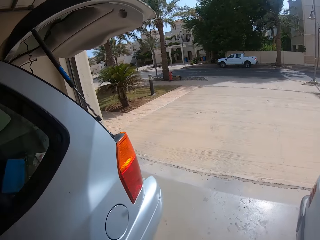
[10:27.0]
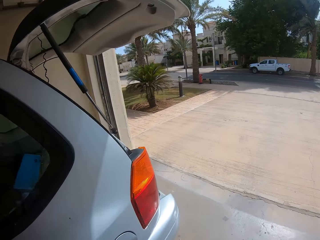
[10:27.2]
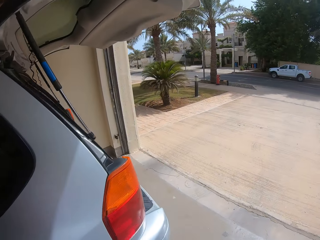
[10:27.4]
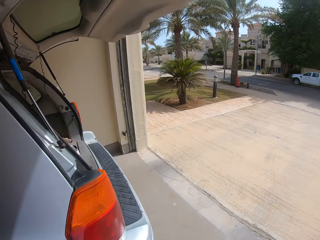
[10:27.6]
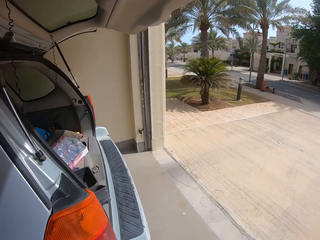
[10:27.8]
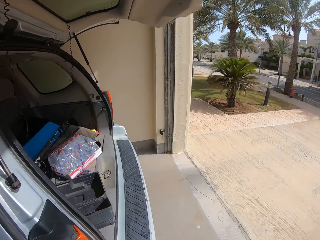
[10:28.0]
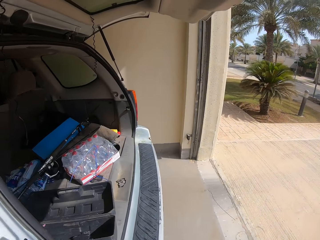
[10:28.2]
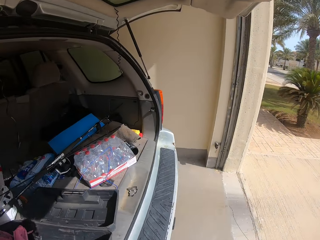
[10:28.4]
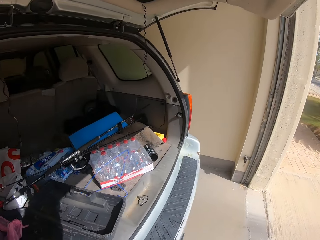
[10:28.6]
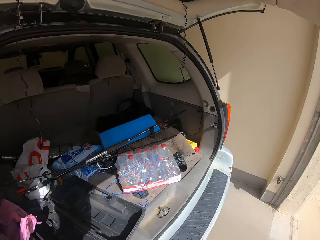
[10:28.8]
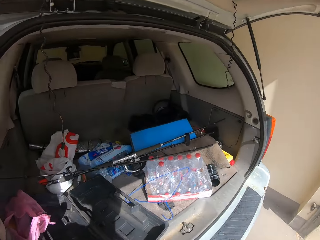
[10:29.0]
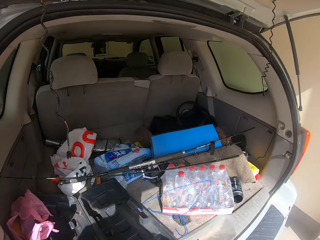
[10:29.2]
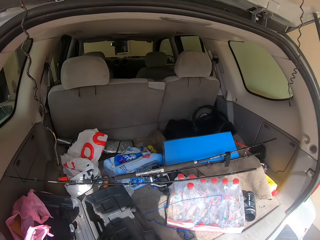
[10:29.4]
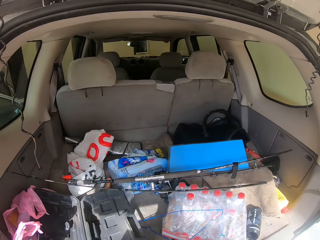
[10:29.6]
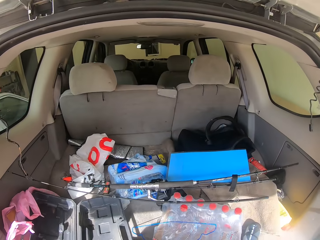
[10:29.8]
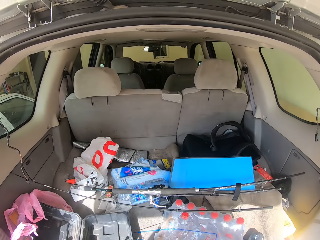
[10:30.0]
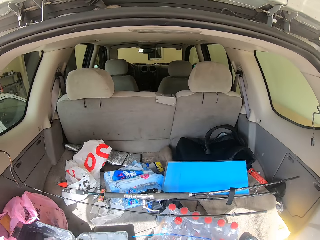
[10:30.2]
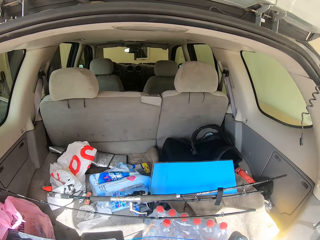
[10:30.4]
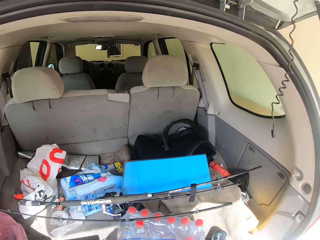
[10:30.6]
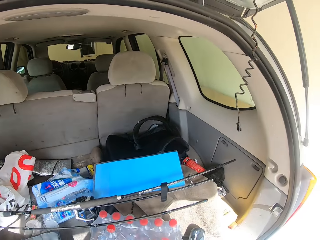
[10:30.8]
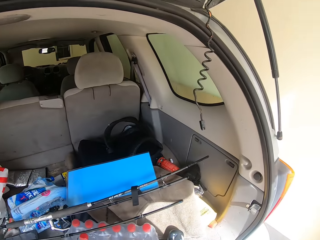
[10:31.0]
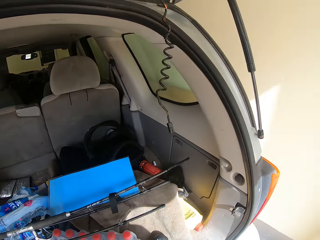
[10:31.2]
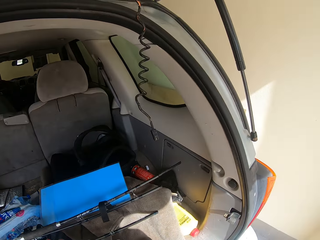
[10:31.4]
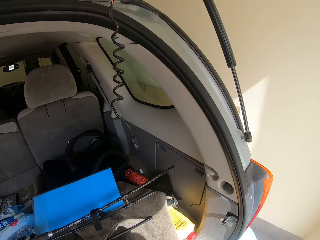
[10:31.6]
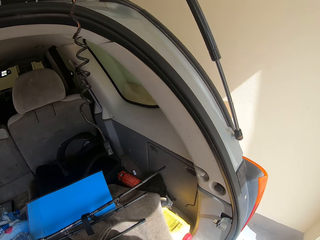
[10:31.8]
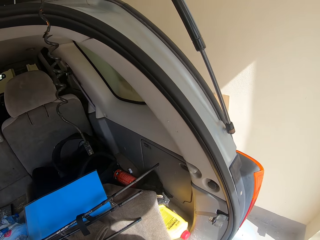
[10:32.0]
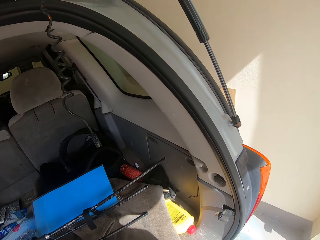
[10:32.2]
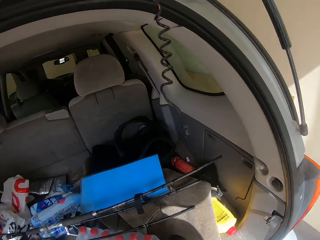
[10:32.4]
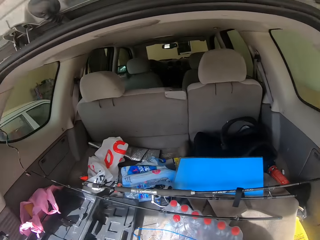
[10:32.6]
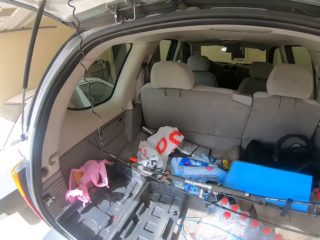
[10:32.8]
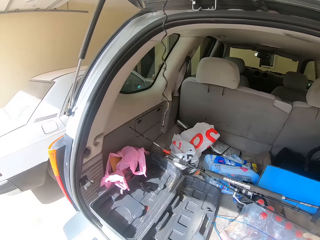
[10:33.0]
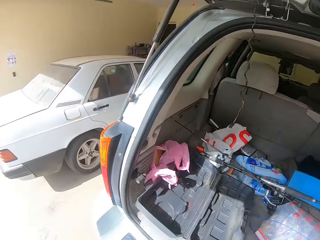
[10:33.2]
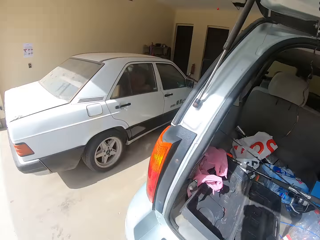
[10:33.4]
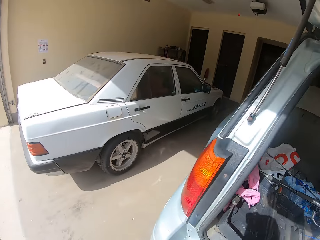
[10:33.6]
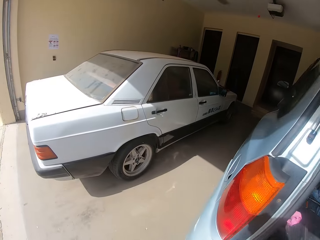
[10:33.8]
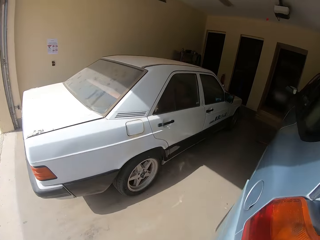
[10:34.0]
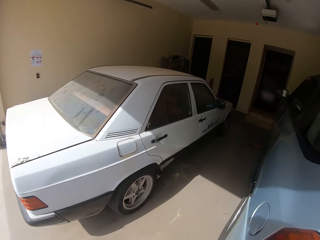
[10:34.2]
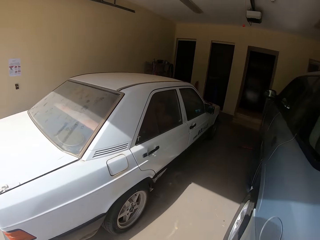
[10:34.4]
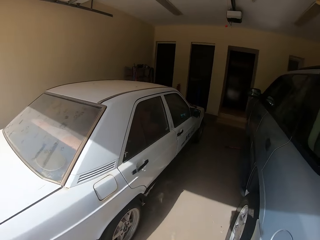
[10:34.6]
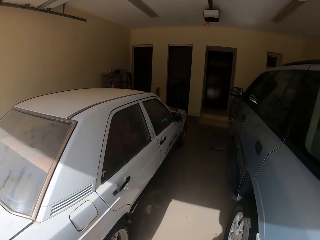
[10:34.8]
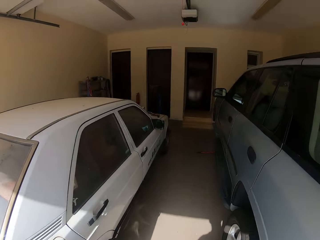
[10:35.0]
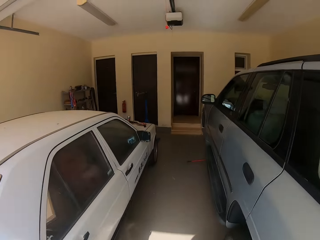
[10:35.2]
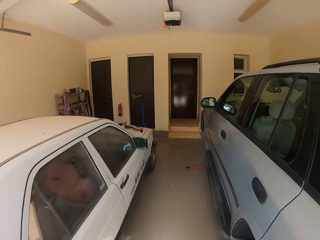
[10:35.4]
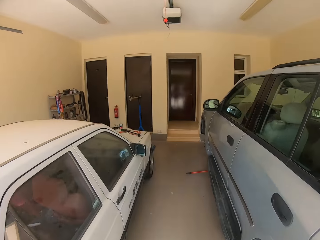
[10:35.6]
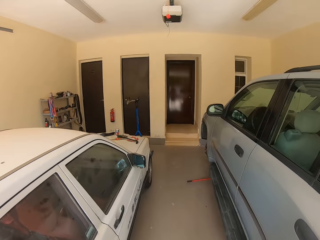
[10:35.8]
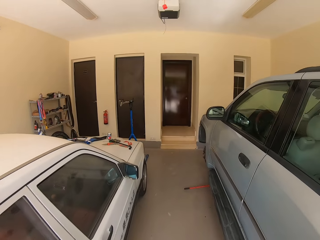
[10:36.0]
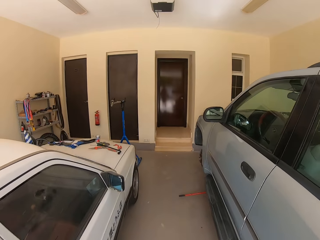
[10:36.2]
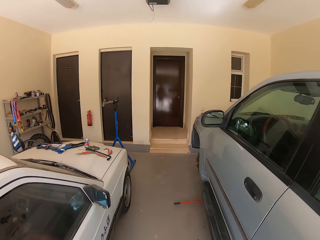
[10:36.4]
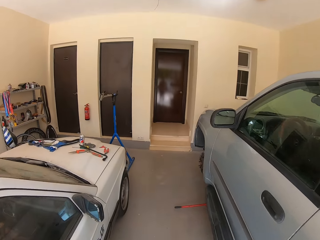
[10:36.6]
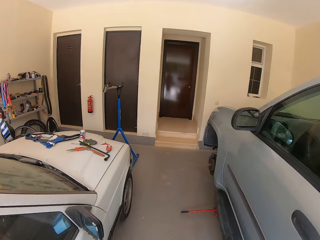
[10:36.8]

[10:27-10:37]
The camera wearer moves a tray on the boot. They look at the car boot. They walk beside the cars.

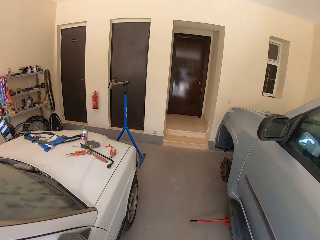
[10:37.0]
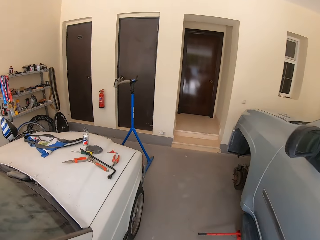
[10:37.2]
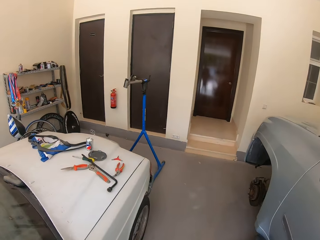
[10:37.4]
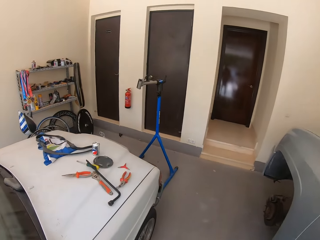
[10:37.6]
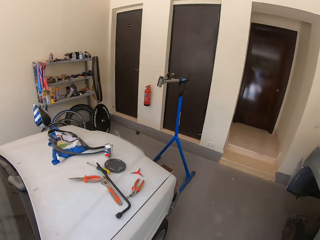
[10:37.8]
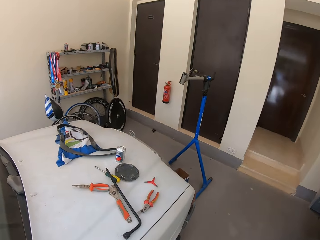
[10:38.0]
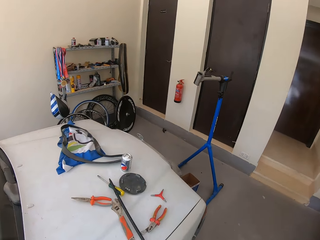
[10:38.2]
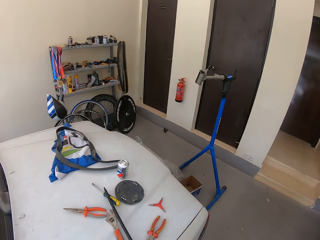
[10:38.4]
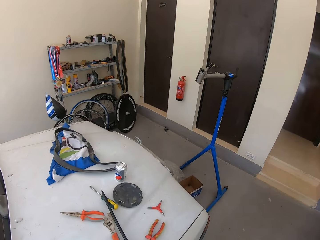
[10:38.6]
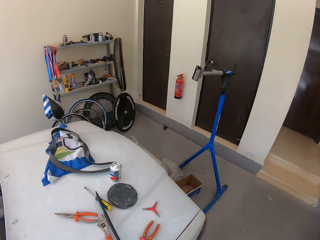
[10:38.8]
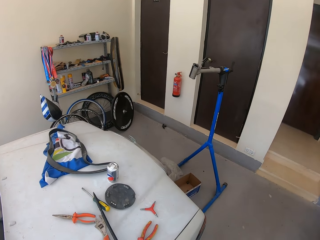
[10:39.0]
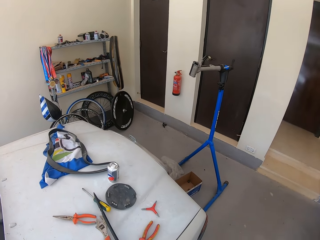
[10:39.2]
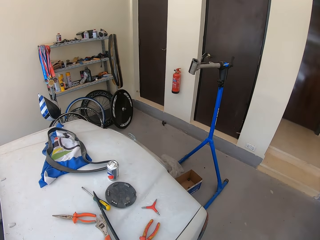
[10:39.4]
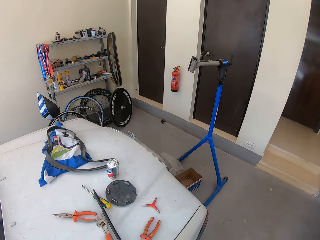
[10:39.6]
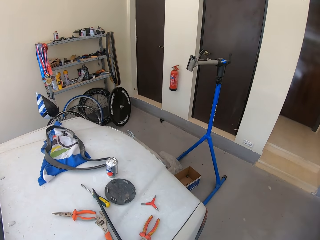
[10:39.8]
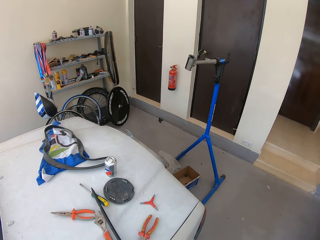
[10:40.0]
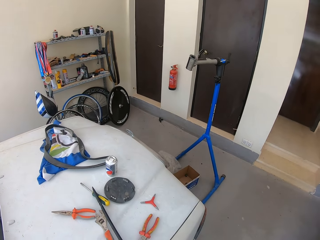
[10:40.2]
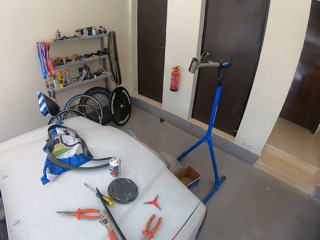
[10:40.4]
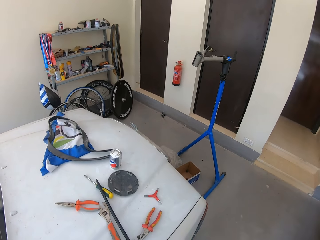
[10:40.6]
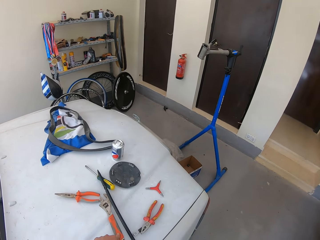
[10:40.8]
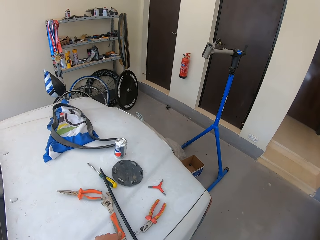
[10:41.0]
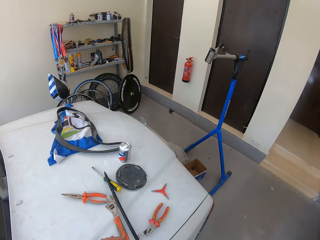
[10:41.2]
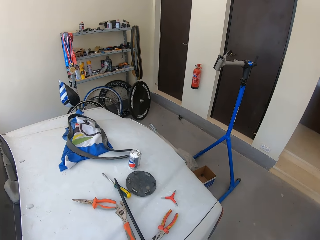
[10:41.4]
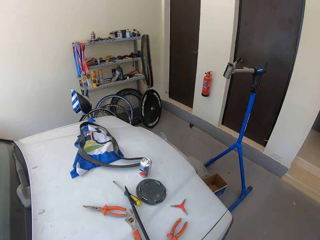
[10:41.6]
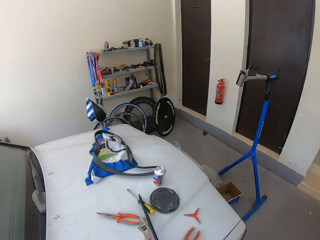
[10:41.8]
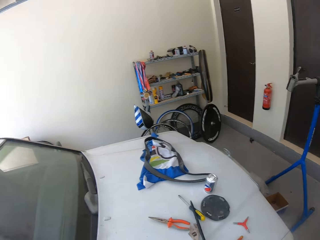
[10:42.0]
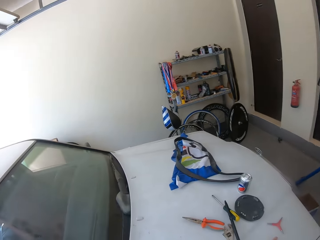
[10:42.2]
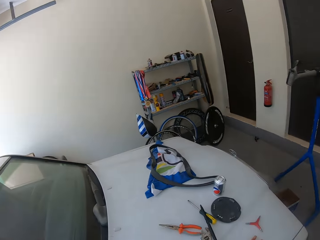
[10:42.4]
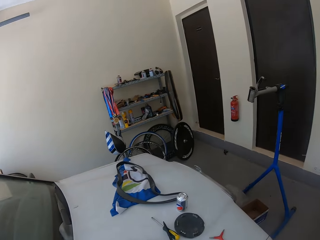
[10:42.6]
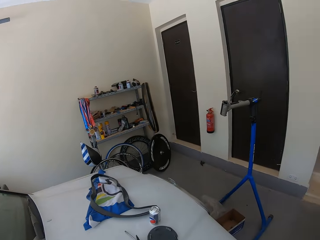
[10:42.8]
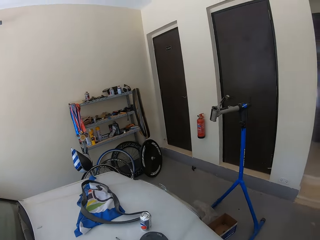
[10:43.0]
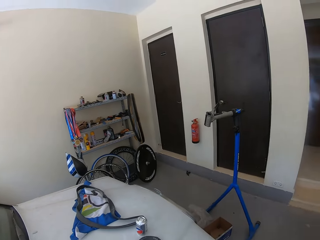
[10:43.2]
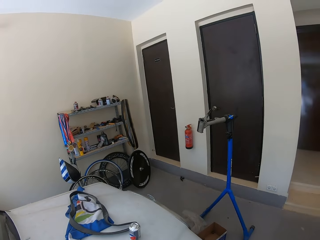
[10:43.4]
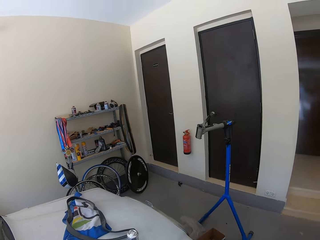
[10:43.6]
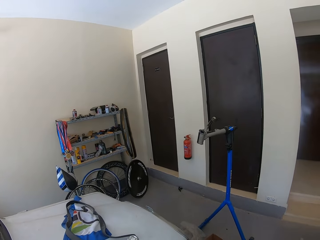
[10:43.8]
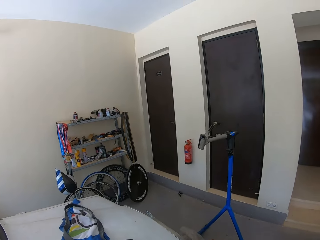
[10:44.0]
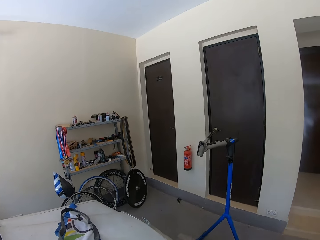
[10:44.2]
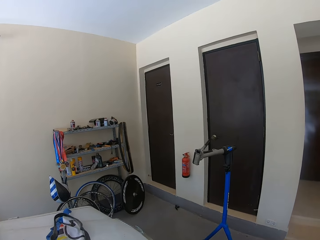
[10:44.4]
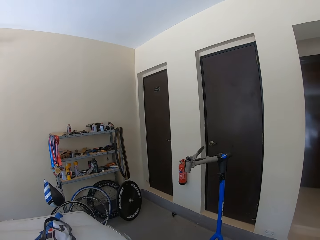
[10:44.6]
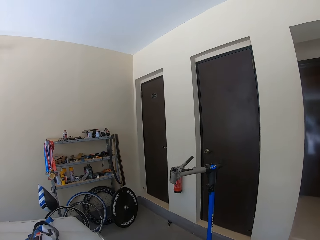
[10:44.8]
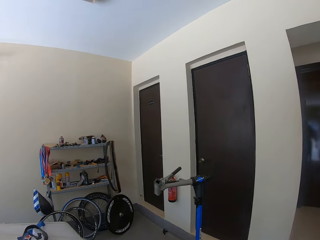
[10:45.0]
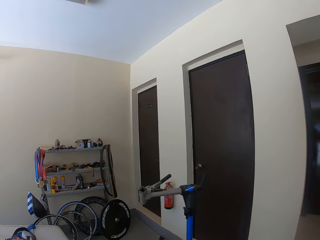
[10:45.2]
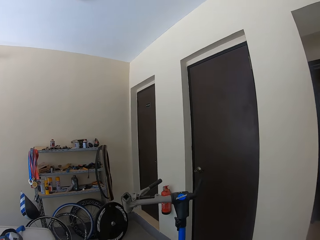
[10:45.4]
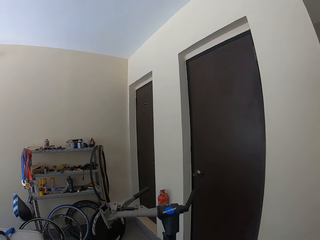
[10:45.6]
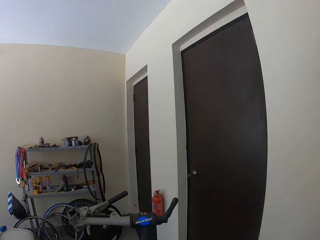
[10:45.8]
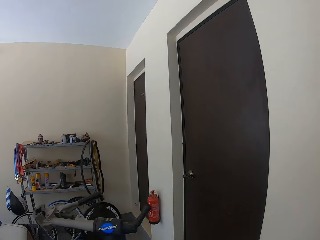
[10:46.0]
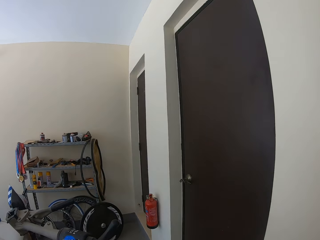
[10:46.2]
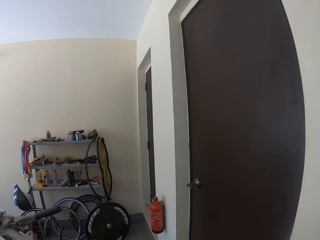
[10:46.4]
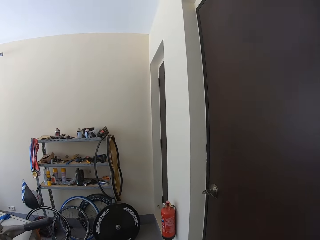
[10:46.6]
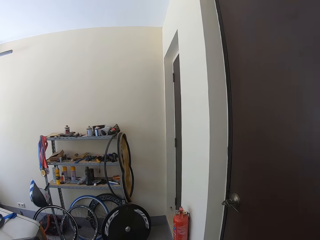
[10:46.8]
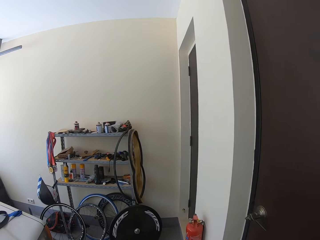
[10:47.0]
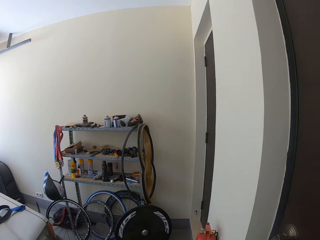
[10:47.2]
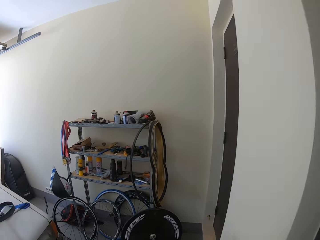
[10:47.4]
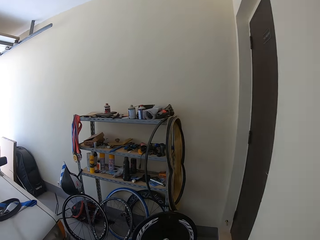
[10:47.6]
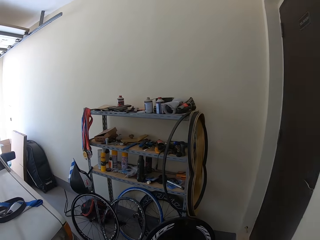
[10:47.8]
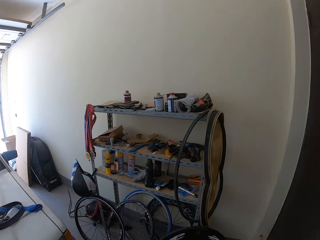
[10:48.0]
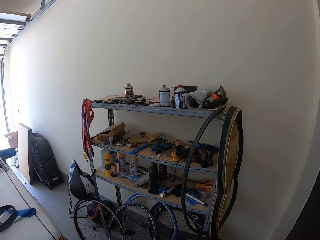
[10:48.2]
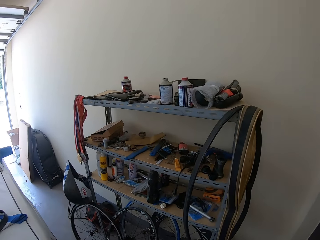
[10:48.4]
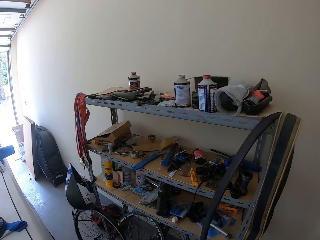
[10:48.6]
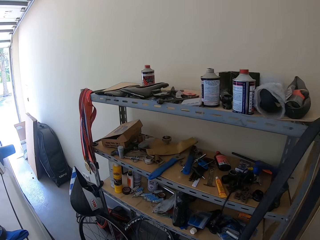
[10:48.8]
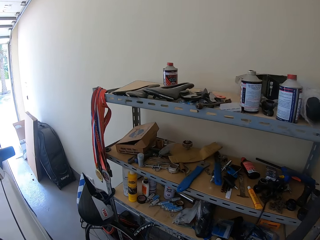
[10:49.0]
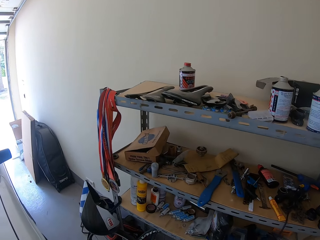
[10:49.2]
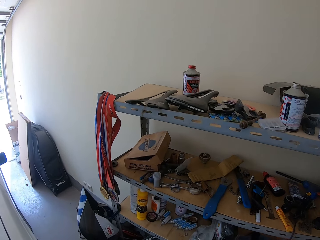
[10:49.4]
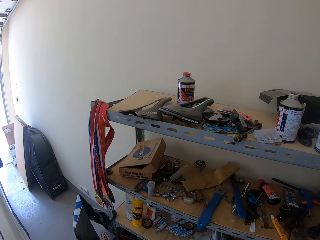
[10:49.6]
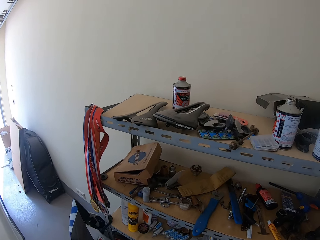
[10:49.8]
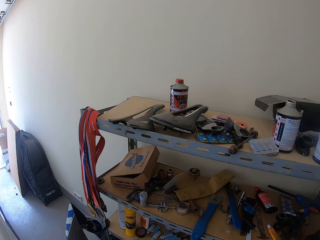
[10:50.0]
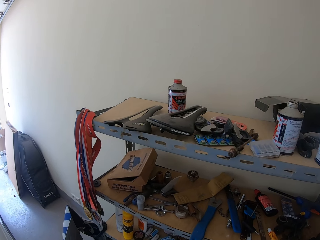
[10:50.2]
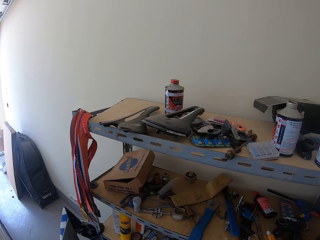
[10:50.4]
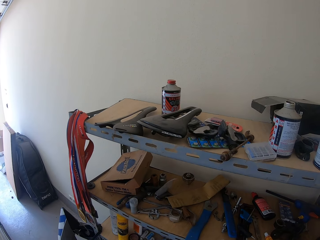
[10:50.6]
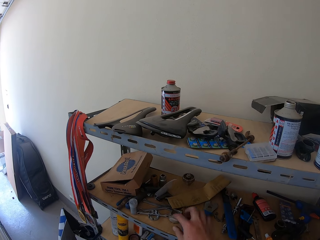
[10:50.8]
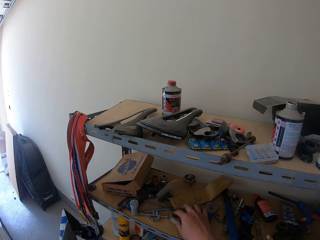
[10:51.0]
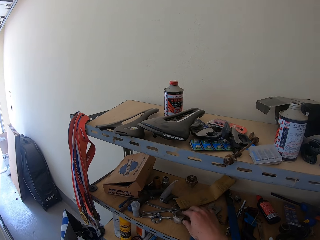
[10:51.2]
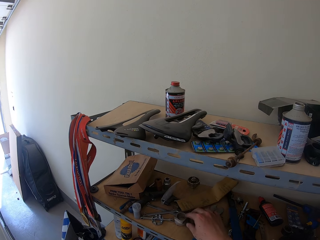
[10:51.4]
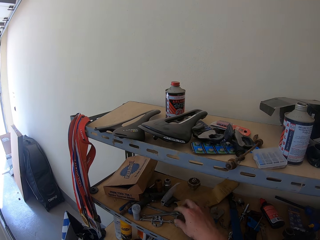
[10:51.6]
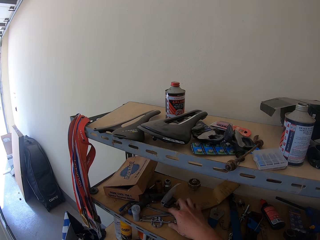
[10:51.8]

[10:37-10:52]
The camera wearer stands beside the white car. They look around the garage. They walk in the garage. They stand beside the shelf. They look at the shelves.
